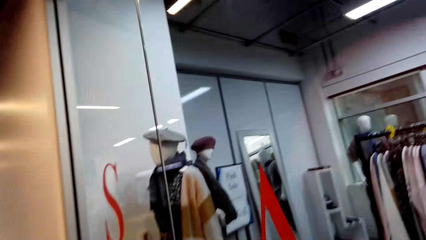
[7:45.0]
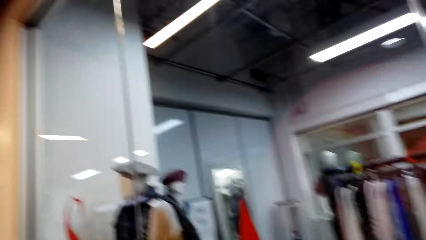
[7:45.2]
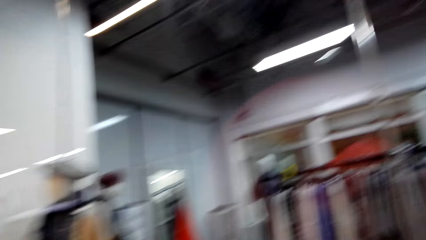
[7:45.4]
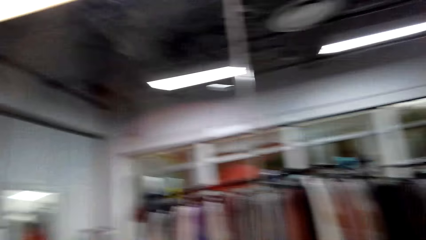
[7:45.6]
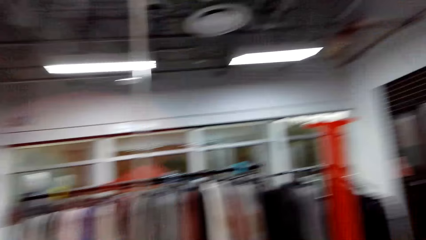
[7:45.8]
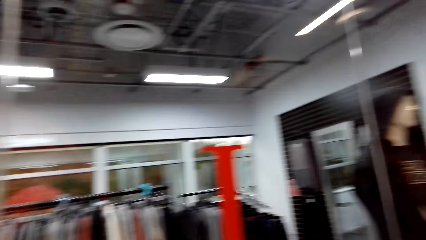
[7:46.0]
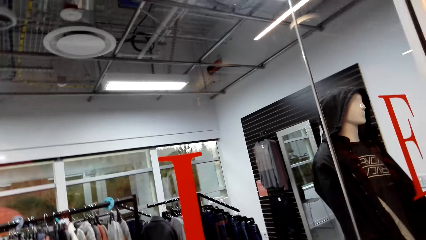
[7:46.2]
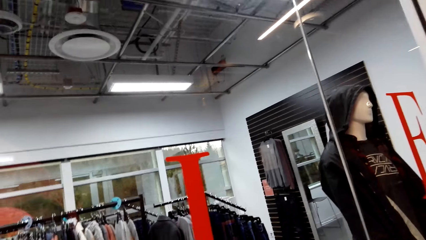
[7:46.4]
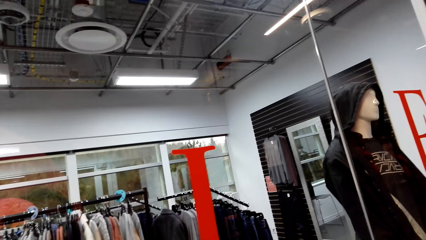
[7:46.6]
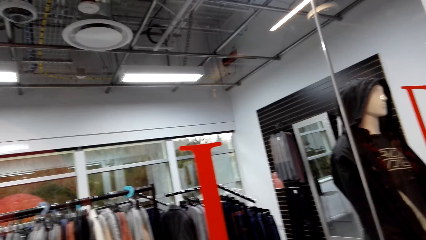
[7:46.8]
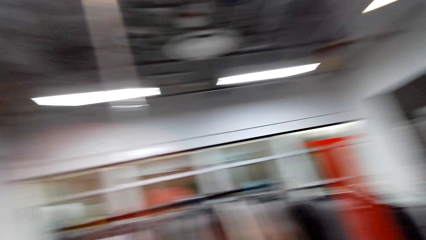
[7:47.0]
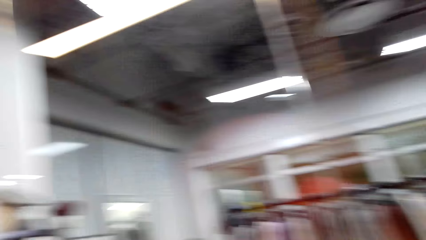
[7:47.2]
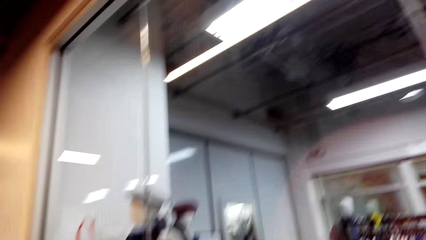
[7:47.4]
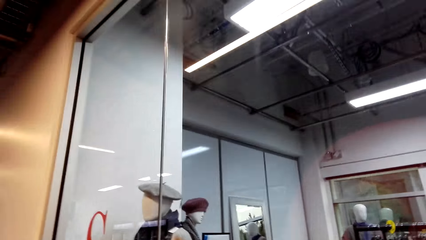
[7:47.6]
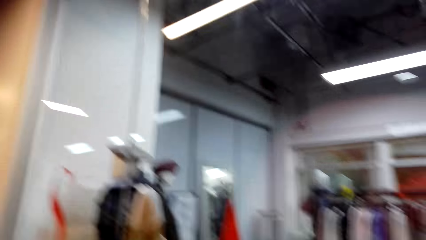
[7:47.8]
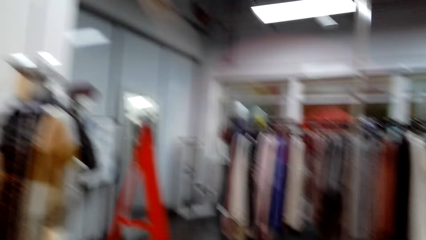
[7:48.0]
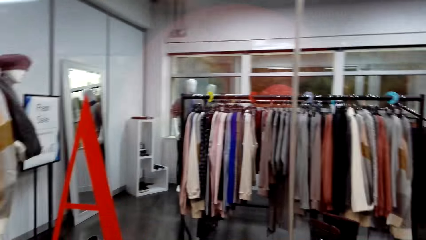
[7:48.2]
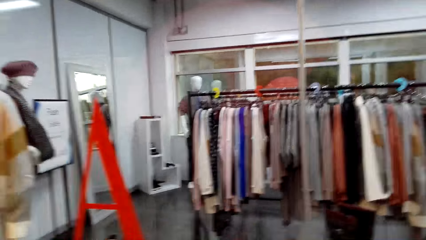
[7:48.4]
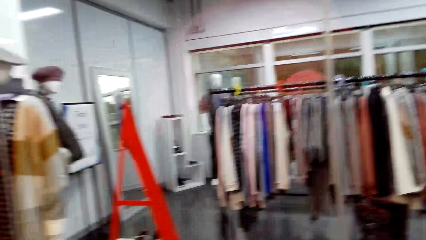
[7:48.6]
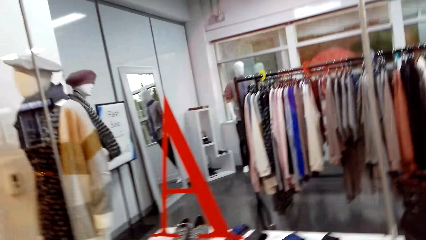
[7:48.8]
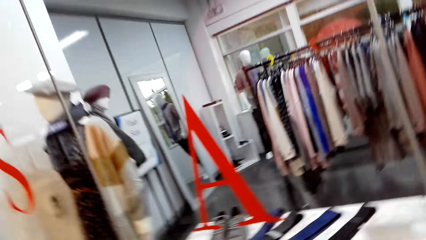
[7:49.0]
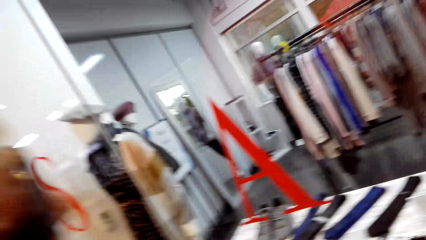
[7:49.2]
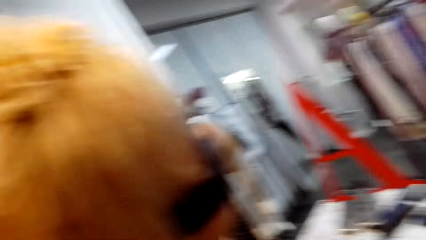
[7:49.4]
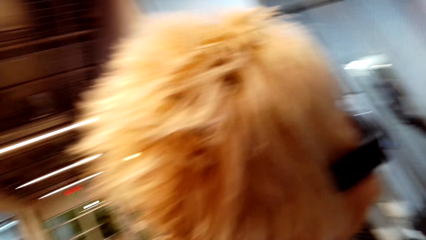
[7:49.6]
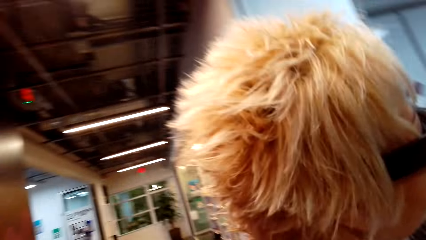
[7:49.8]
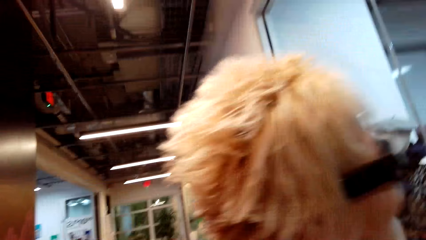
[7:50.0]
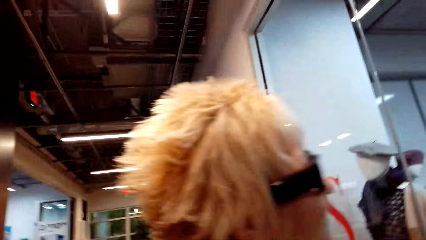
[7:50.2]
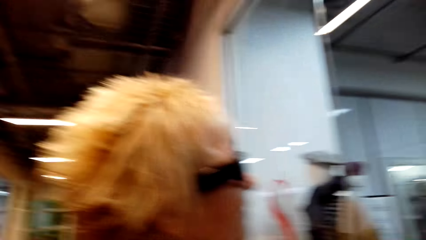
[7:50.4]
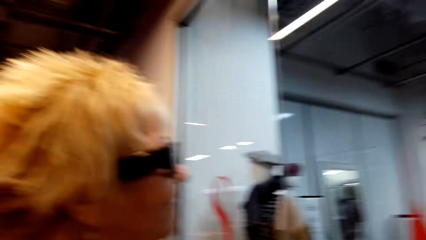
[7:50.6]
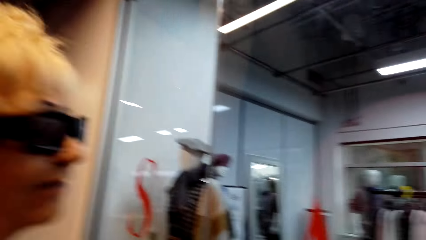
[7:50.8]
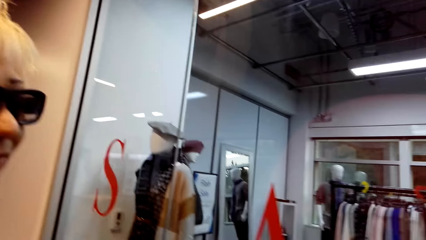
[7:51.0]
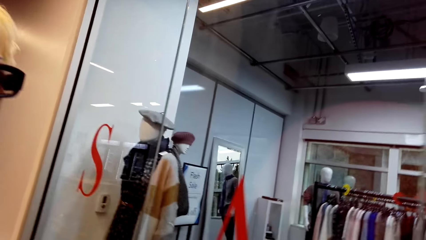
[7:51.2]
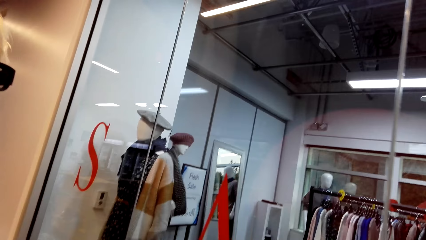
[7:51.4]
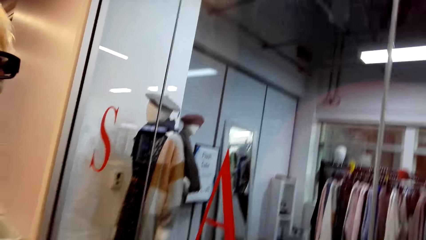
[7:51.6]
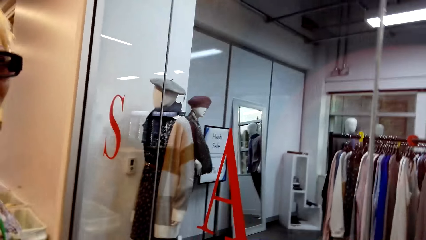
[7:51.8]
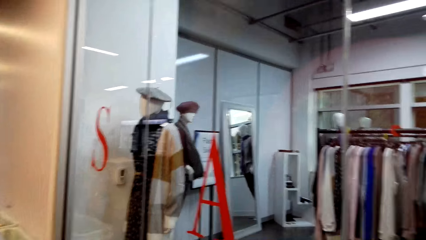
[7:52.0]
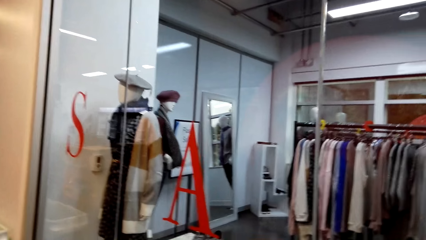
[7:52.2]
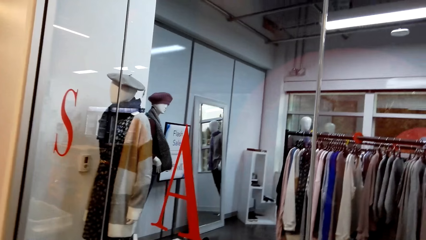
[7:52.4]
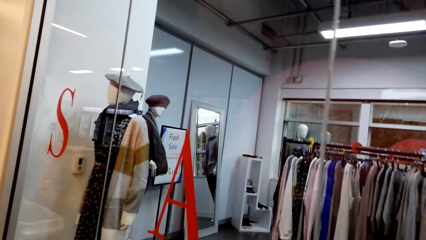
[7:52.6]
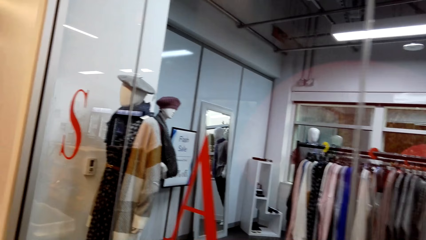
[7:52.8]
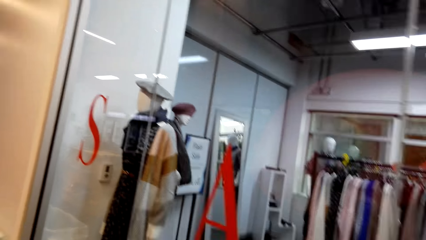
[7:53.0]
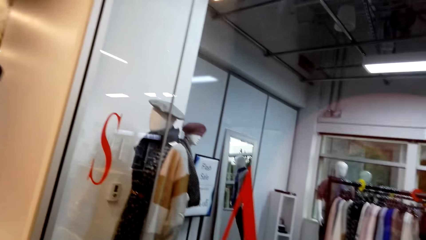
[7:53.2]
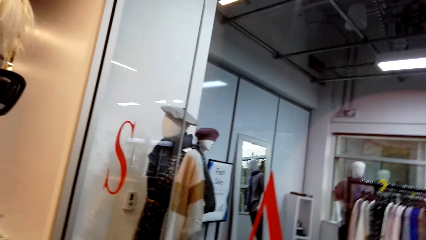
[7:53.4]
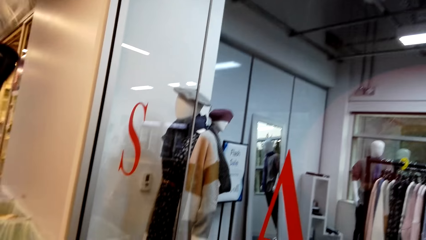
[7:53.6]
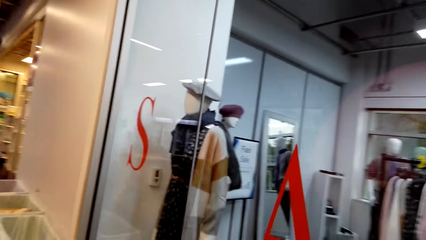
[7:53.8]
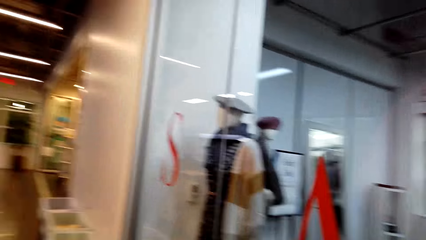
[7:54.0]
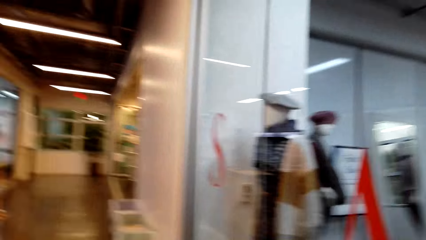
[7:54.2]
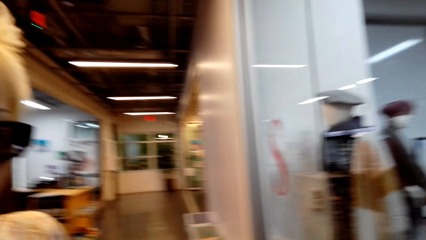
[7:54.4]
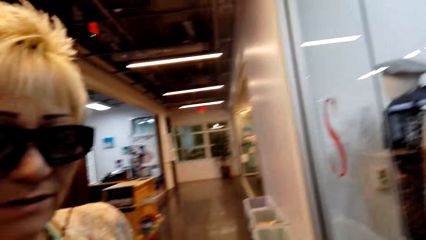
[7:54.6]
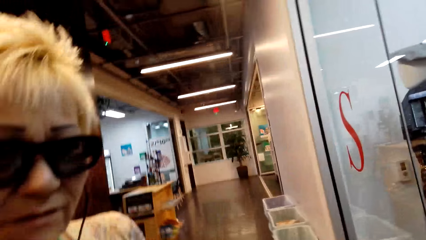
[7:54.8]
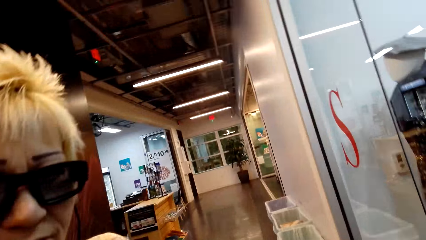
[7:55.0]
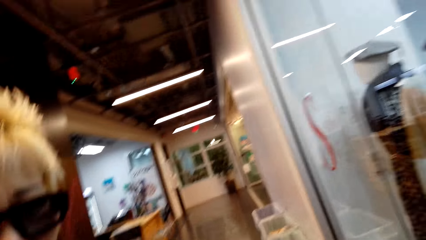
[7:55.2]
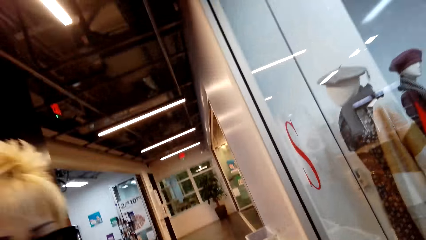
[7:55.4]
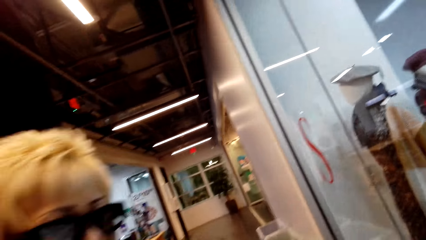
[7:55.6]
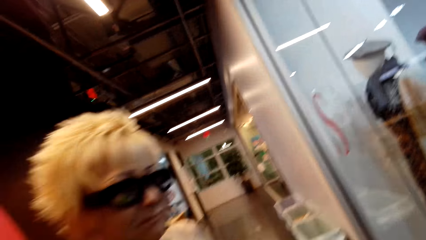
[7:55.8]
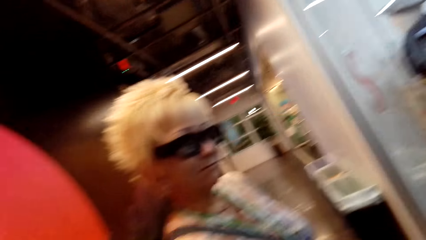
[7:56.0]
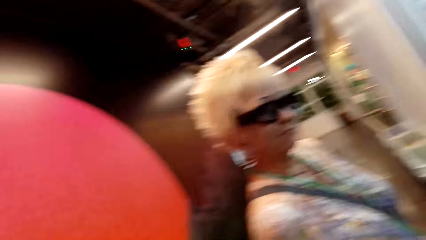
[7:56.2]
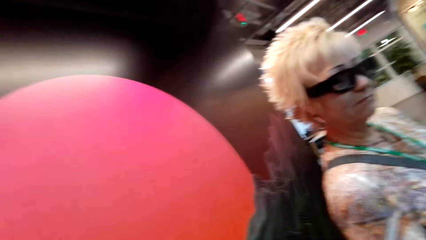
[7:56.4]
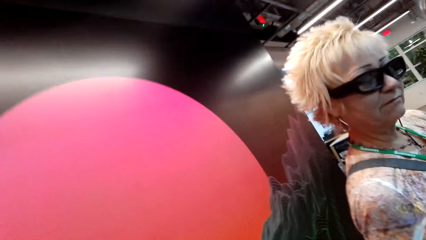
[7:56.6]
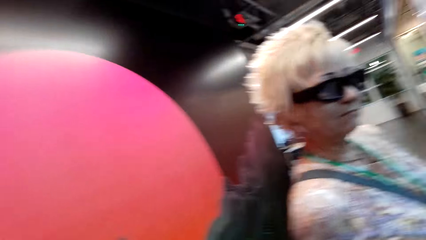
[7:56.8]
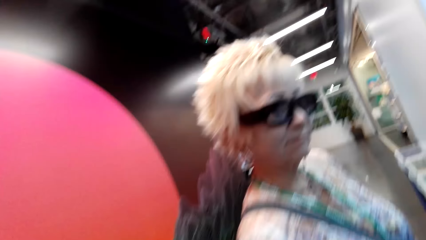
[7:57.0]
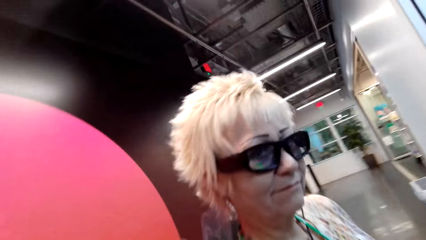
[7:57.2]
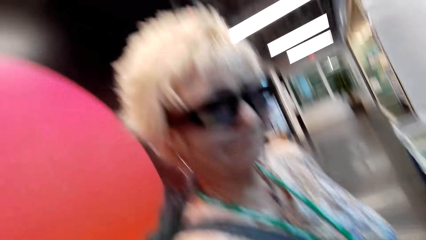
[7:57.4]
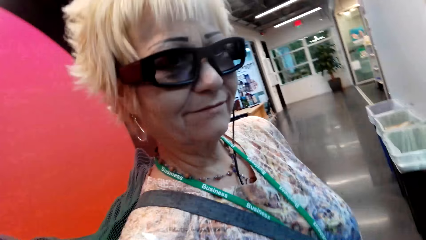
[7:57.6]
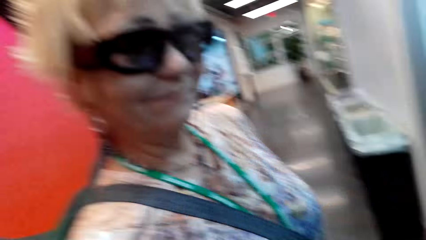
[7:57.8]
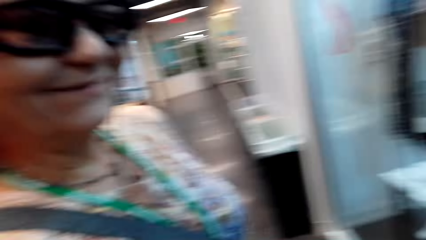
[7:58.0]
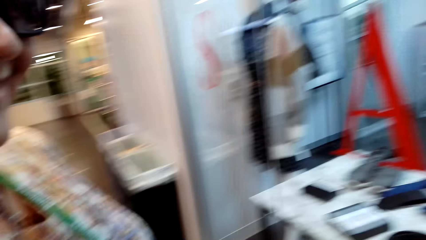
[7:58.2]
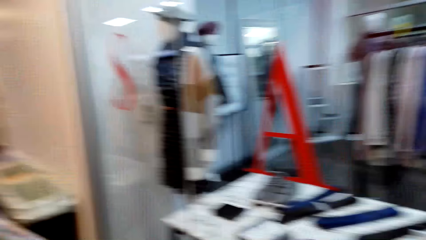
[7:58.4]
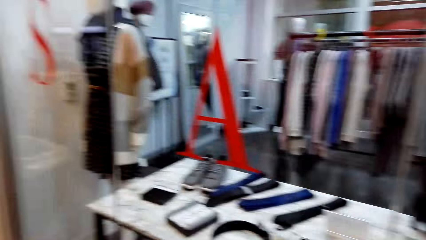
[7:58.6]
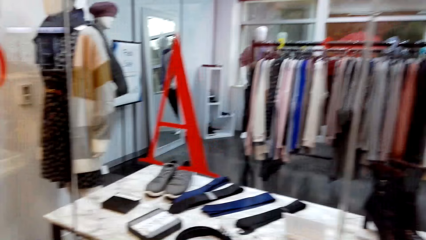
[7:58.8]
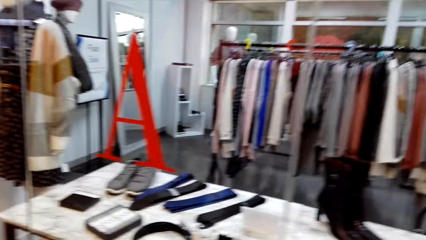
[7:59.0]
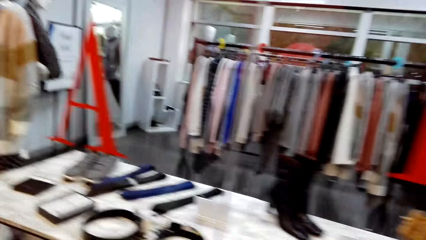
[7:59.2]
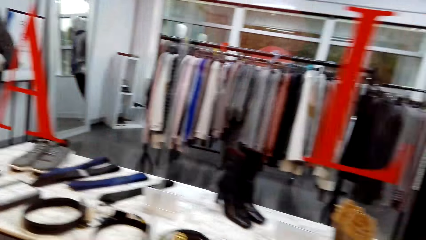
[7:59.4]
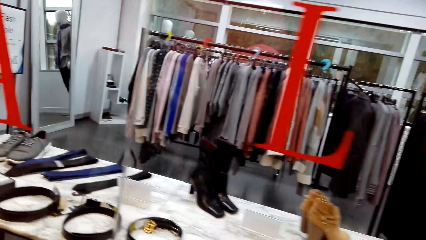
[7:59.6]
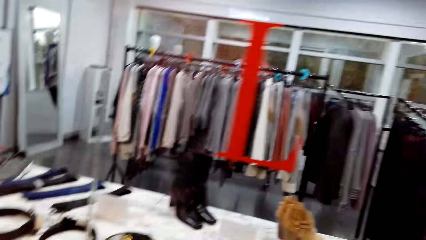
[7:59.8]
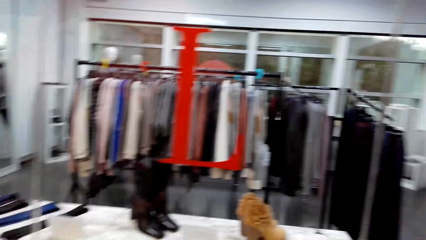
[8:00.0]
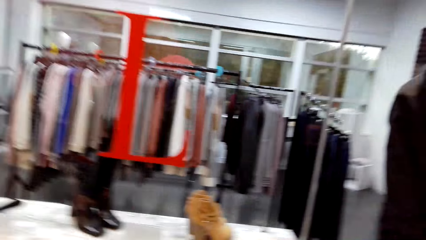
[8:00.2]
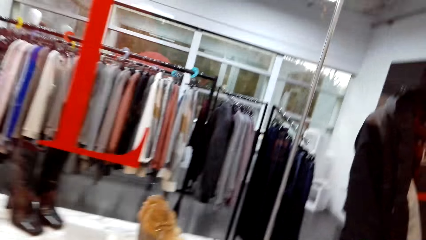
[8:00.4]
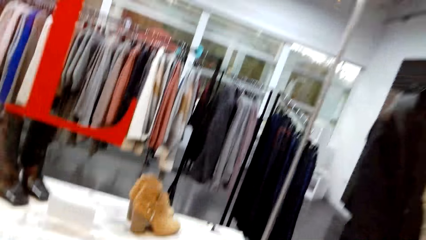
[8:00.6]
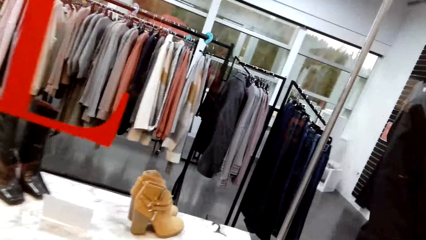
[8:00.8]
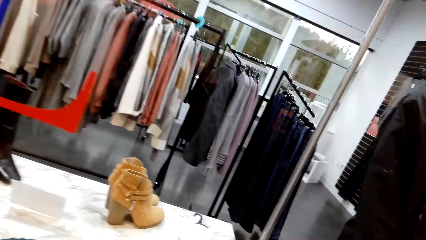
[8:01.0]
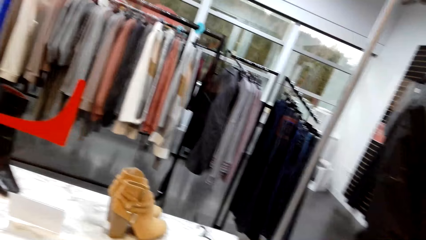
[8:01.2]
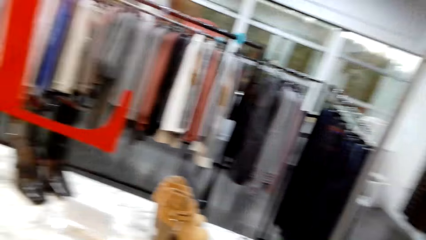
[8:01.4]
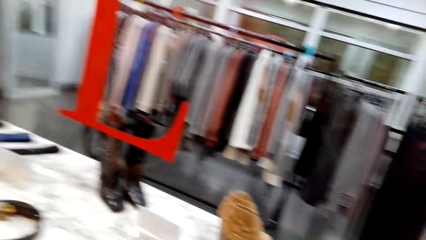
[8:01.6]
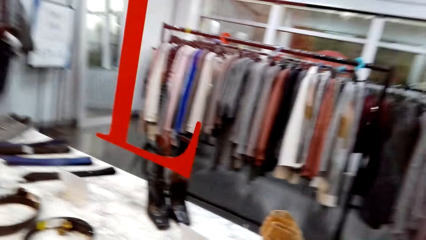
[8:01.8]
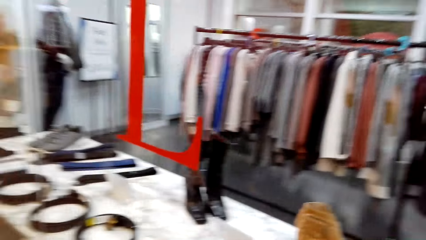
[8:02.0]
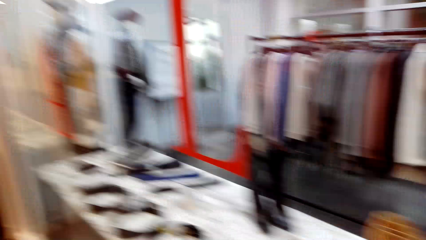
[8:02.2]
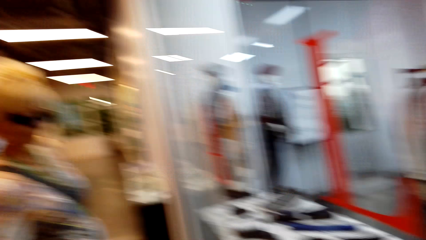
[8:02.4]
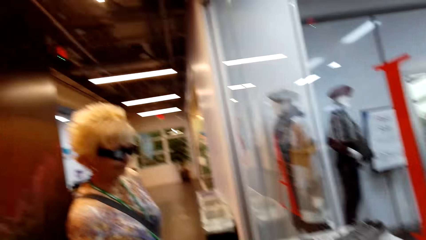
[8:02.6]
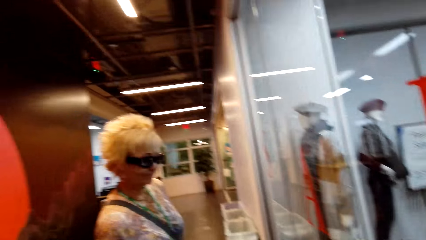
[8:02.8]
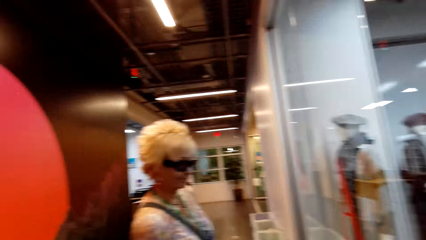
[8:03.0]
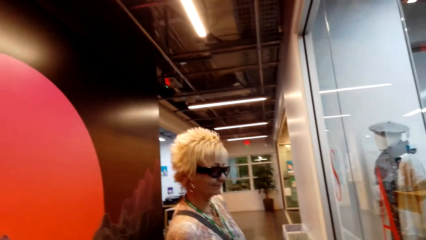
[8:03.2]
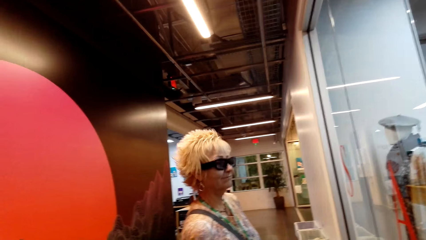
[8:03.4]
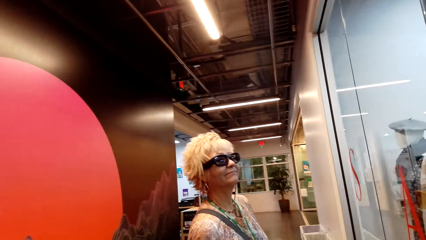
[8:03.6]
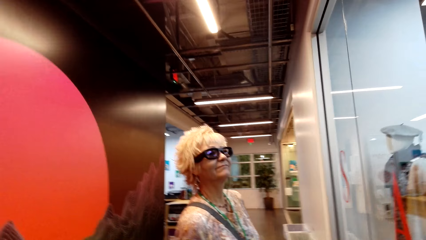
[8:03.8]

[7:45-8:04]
The camera wearer interacts with a lady. They look around.
